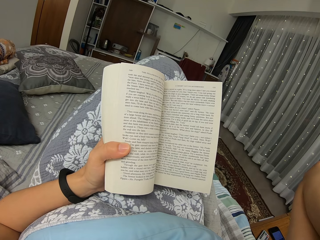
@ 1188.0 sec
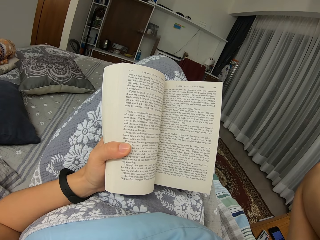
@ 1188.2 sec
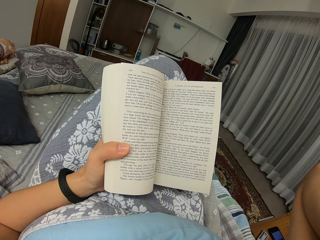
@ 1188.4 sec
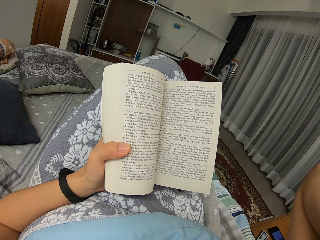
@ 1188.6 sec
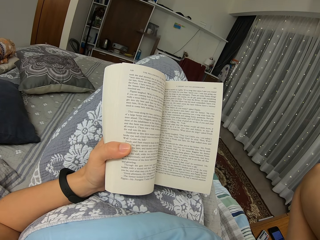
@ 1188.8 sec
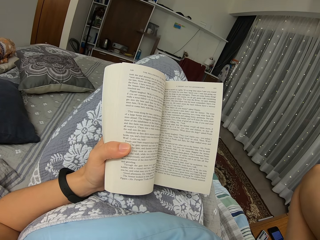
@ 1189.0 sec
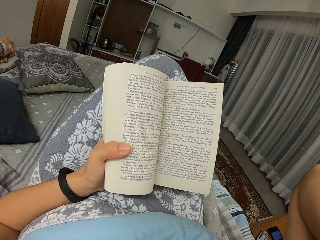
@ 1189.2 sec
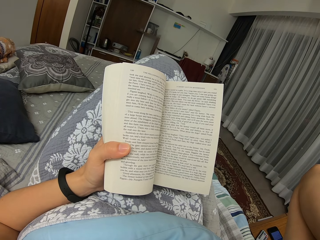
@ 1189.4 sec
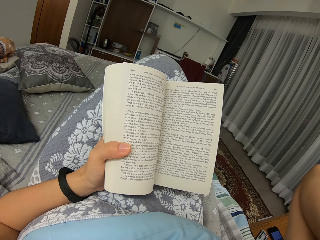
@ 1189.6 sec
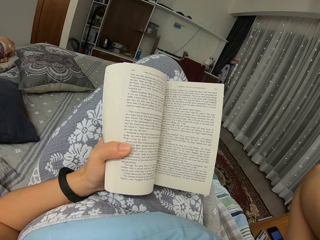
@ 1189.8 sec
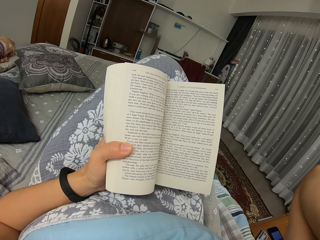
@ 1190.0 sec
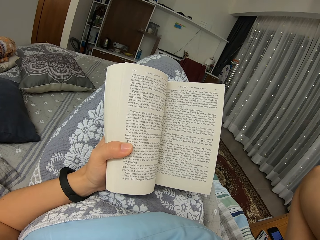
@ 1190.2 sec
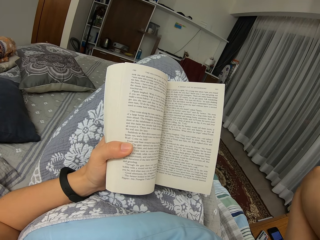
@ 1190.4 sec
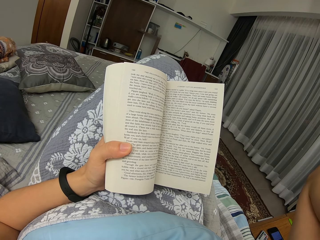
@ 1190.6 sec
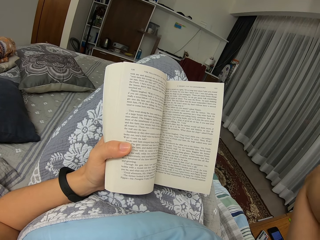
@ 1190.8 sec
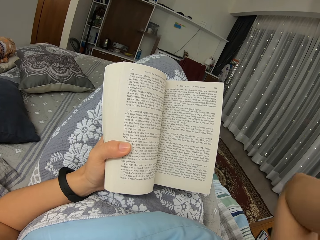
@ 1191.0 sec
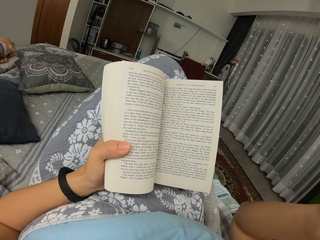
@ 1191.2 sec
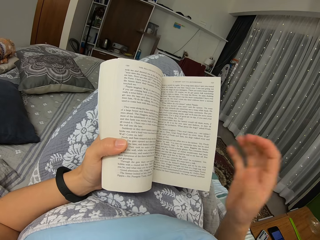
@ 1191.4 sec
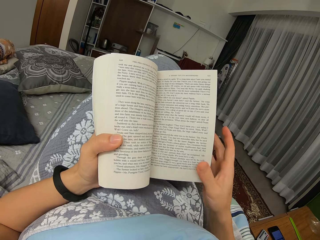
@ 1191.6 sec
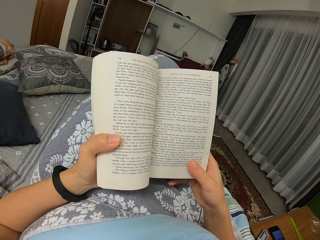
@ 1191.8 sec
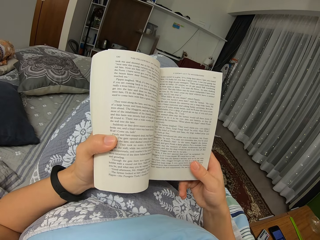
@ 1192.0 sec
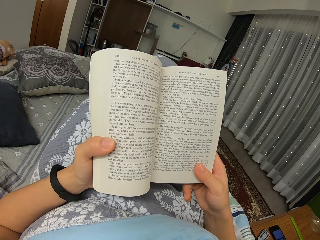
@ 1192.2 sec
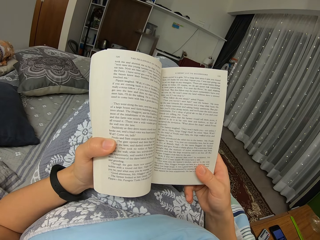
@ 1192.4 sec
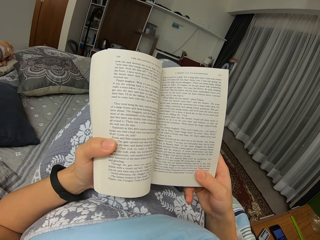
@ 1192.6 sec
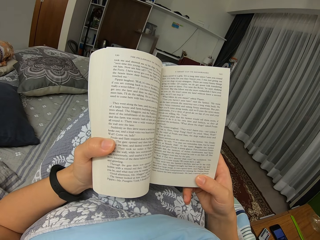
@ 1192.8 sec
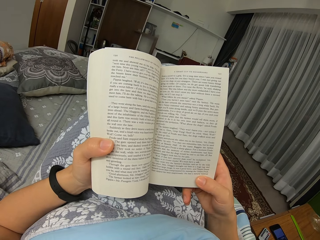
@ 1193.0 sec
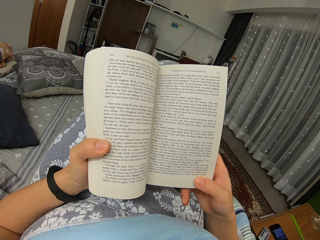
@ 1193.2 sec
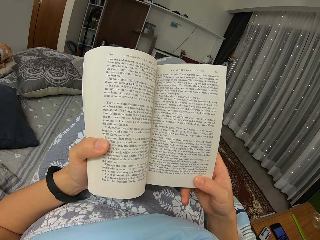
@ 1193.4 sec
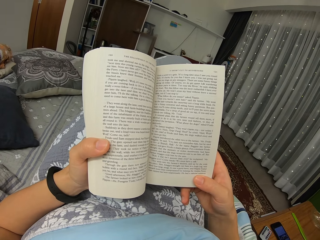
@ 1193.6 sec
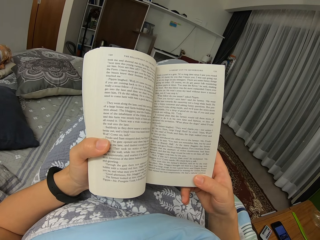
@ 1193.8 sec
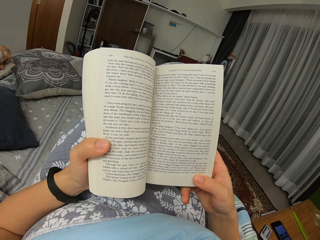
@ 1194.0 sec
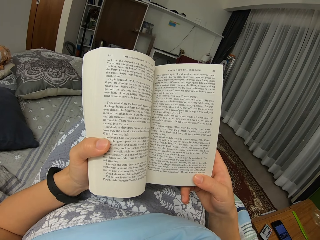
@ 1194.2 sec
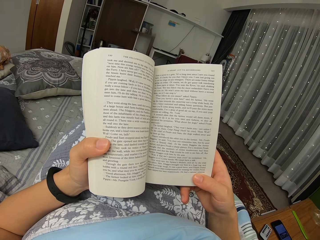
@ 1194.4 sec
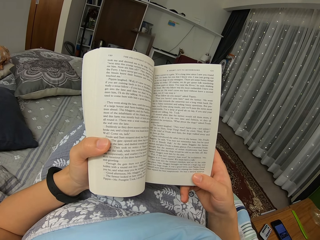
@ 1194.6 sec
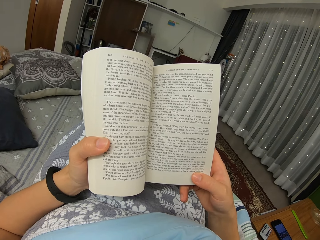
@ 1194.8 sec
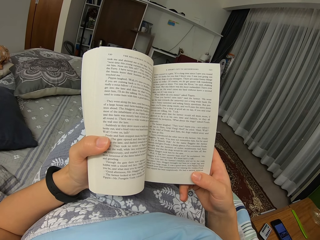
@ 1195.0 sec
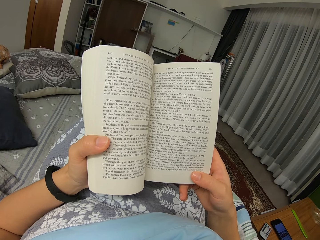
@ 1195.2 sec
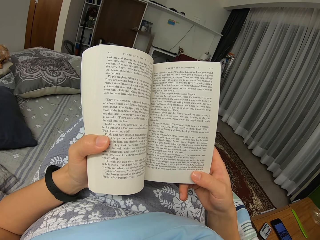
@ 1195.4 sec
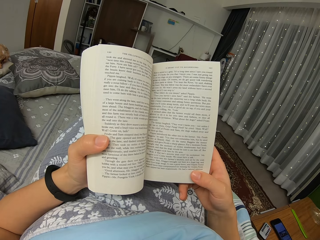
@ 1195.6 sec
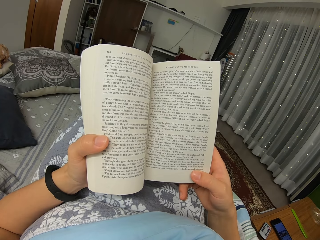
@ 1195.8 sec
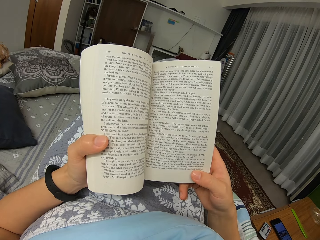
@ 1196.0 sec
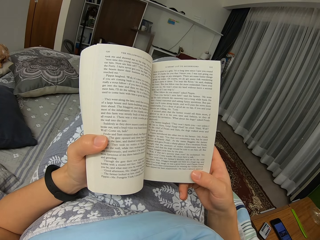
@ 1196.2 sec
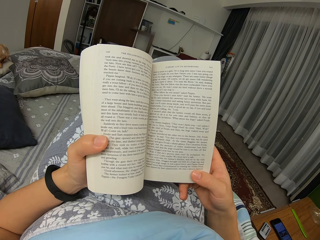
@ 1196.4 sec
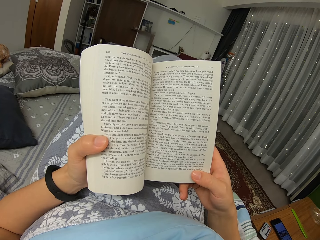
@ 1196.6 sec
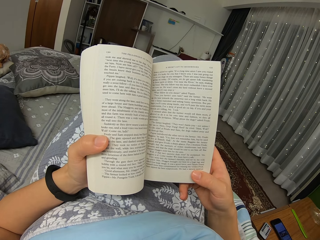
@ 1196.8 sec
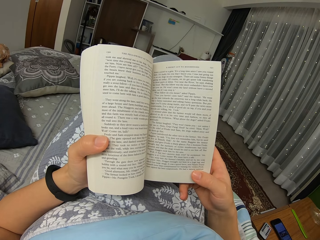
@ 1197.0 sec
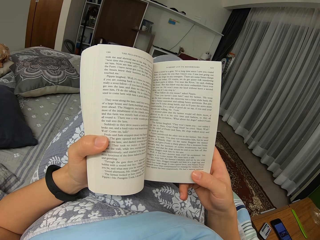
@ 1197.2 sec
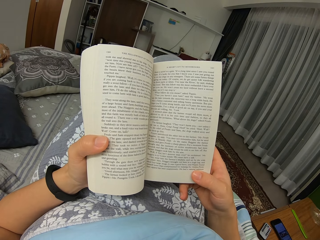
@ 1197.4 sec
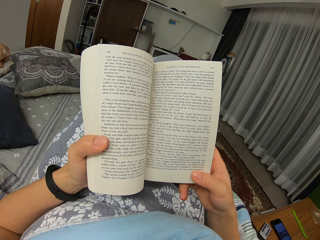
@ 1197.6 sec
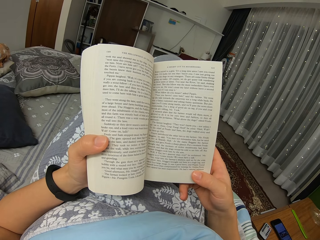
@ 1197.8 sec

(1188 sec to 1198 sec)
The camera wearer lowers the arm. They hold the book with both hands and read the book.

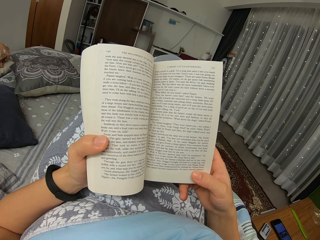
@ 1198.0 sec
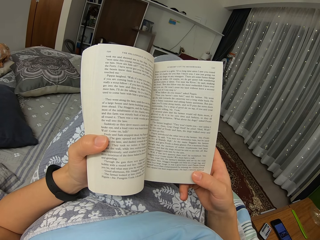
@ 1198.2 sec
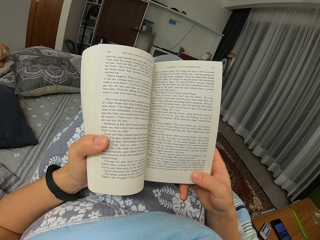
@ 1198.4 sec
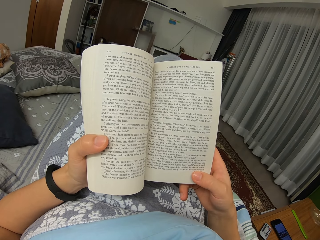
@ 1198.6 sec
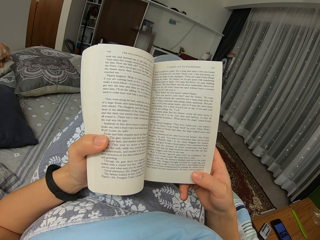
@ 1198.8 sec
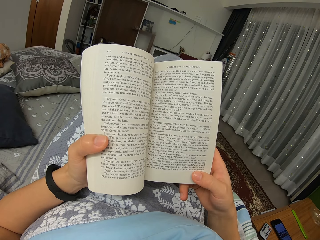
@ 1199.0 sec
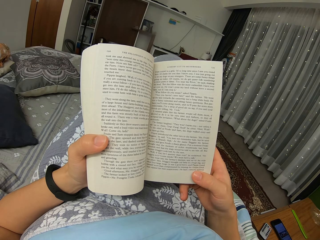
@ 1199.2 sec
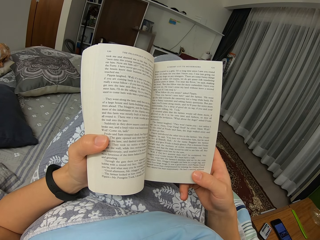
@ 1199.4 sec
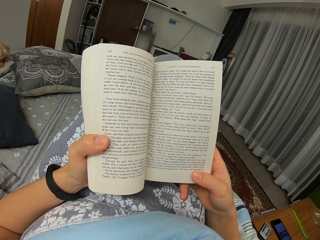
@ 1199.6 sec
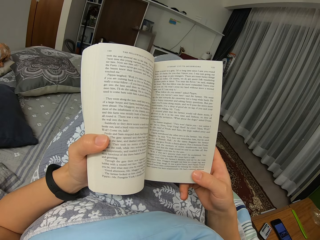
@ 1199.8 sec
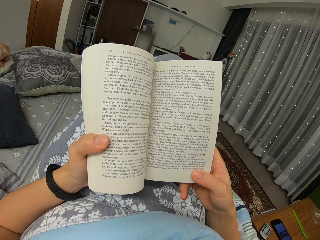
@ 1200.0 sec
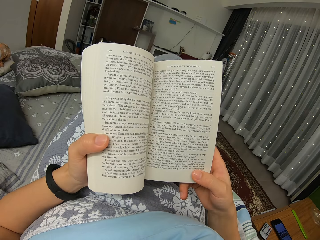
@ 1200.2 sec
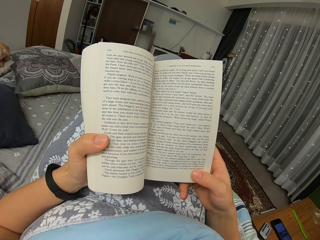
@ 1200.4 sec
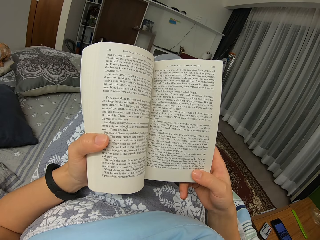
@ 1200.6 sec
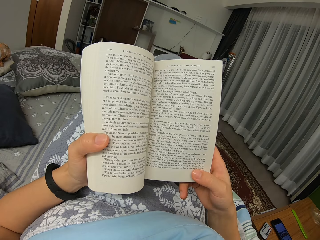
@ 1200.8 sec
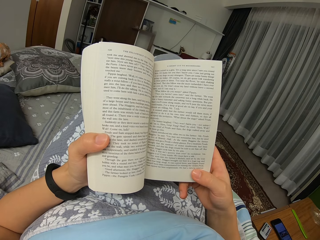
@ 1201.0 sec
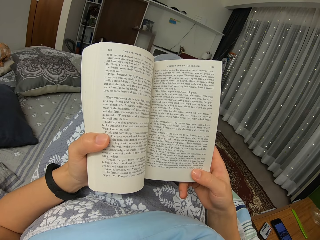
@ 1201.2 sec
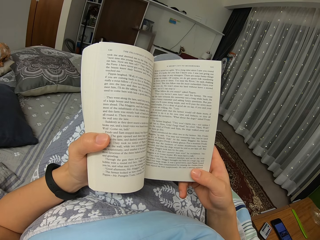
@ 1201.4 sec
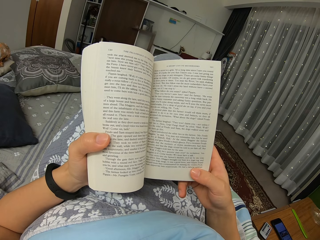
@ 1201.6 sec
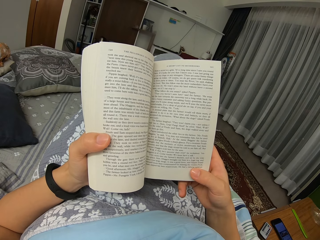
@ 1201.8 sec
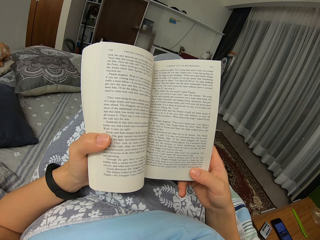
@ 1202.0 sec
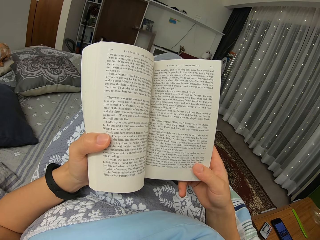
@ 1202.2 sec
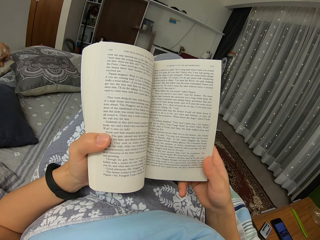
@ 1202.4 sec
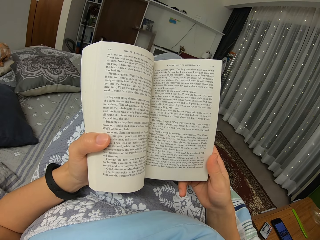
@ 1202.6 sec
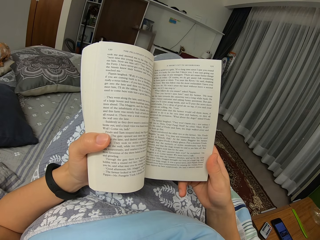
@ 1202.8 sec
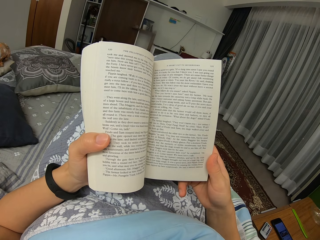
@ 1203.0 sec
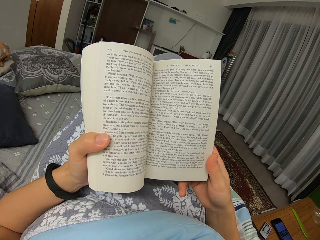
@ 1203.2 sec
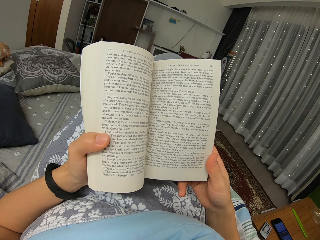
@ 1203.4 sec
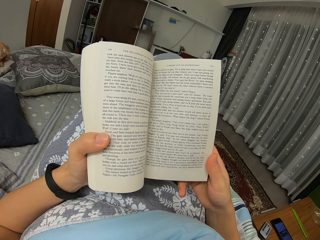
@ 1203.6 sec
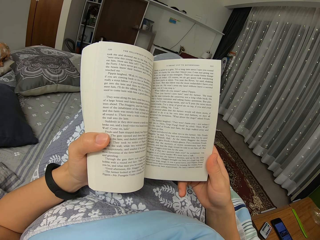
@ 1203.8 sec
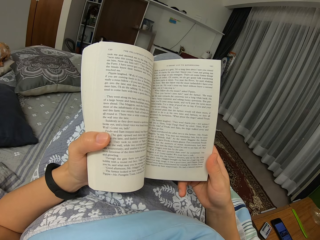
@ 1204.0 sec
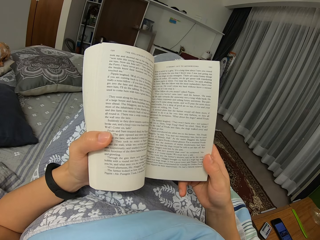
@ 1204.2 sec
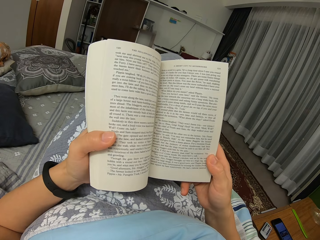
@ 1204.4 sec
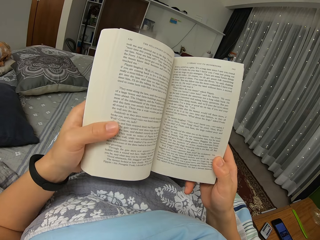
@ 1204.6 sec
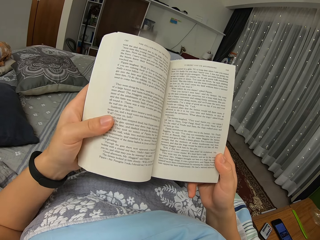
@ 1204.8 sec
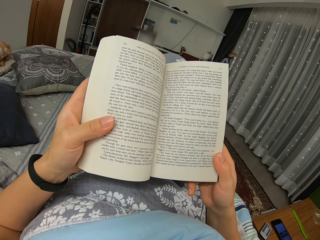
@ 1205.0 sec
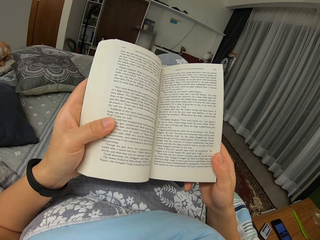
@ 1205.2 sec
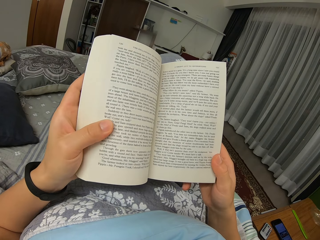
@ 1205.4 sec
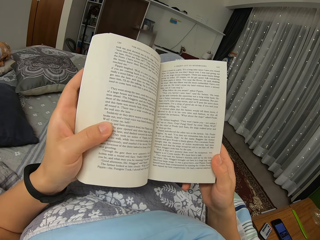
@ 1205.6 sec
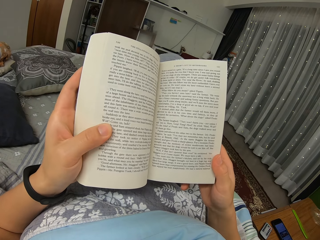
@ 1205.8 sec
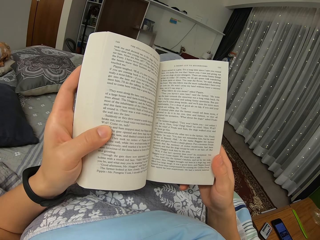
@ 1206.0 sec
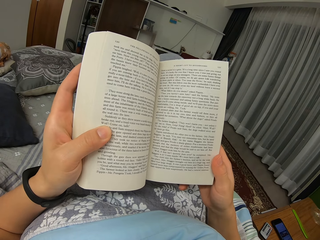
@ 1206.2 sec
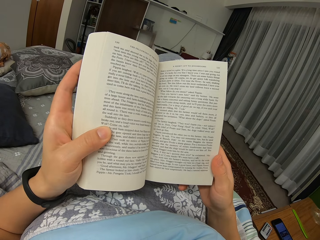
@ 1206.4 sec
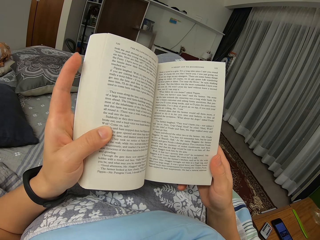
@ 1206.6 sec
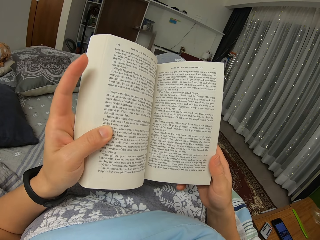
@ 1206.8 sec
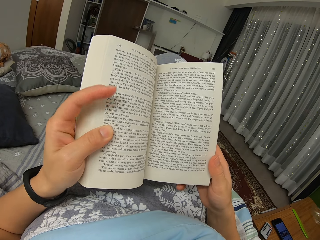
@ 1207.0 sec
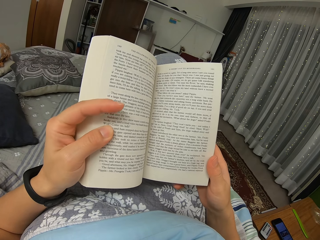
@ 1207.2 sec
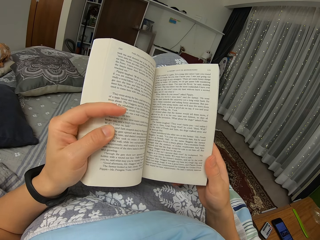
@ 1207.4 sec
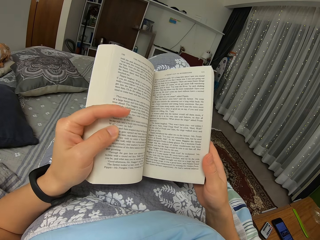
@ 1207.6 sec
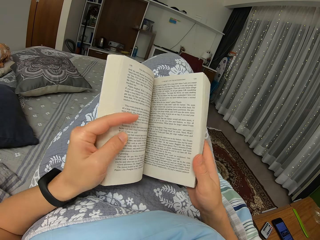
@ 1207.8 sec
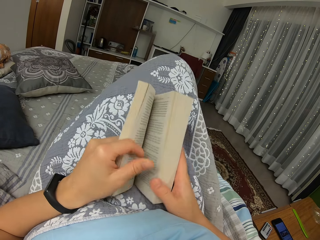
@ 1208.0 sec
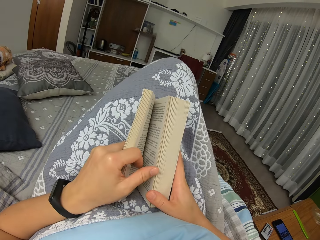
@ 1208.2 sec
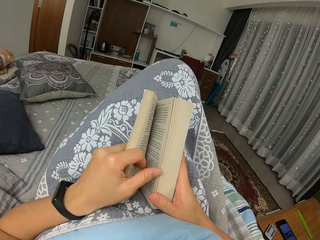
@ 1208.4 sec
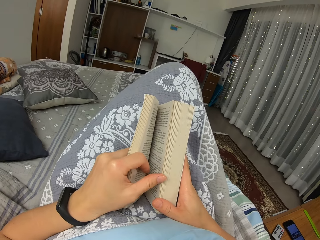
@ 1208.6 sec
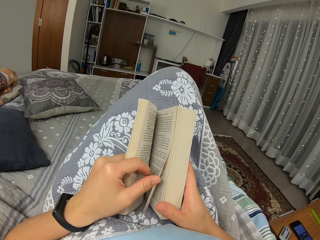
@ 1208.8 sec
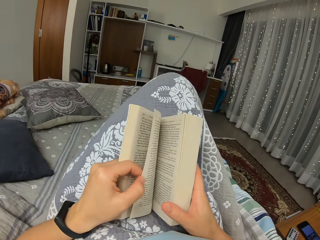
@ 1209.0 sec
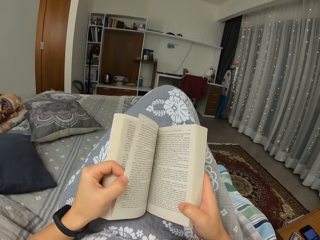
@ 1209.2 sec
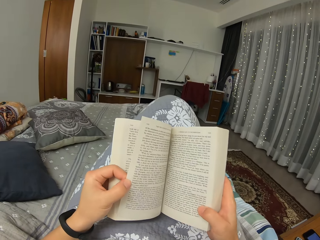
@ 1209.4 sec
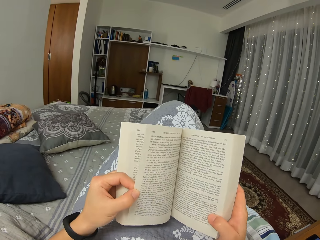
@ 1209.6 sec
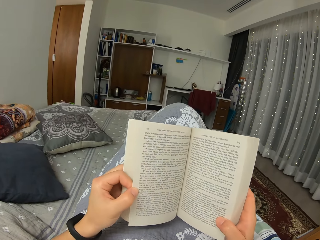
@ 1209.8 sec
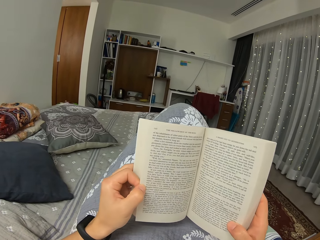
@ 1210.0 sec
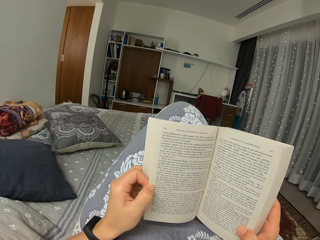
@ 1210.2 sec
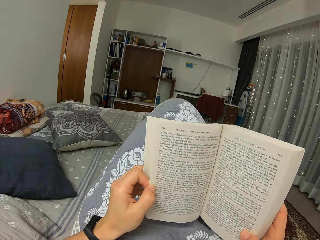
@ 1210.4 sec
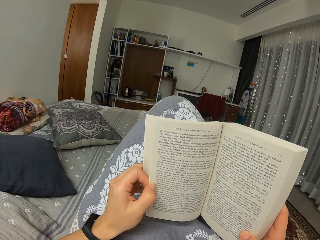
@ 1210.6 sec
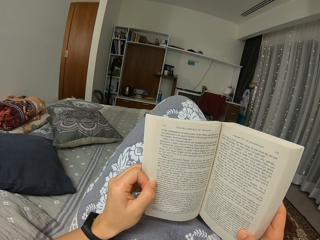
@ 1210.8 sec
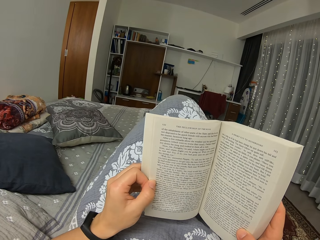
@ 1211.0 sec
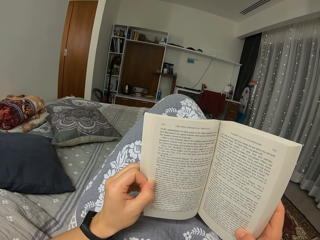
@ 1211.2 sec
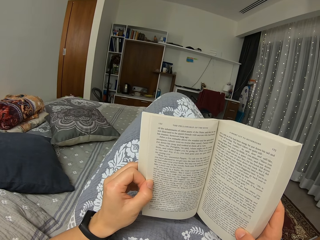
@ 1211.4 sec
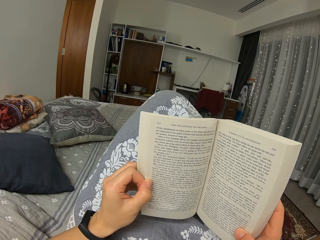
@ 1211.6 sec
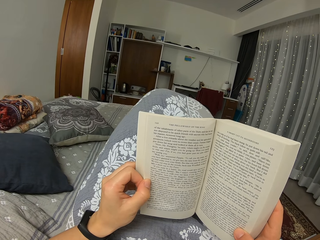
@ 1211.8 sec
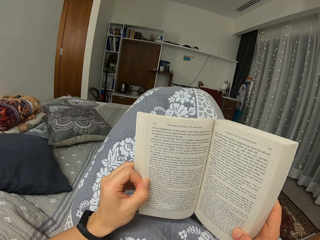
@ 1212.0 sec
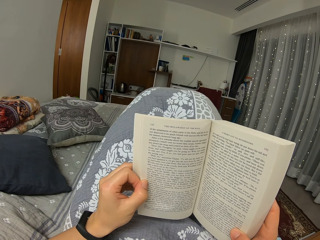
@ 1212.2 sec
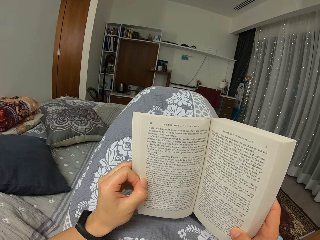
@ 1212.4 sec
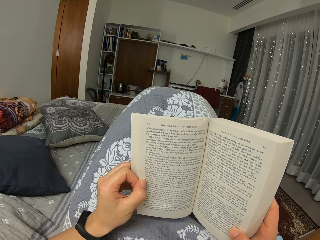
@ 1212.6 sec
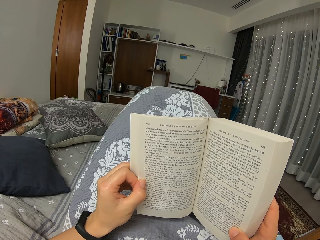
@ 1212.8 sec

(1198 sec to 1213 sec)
The camera wearer moves the thumb. They turn the page. They flip the page. They lift and move the legs and read the book.
